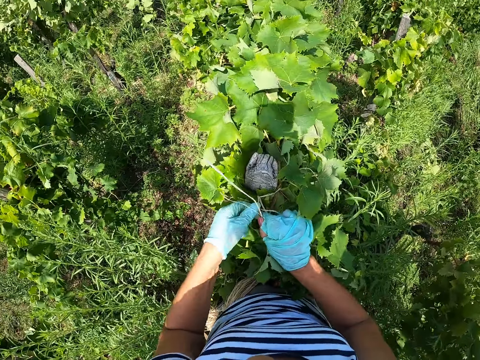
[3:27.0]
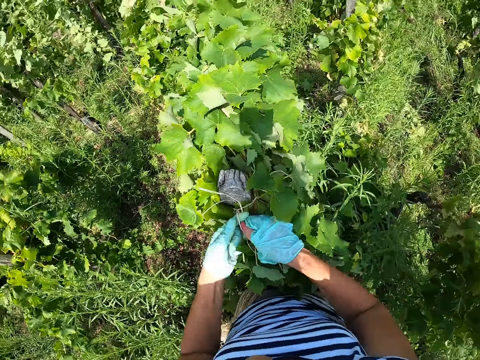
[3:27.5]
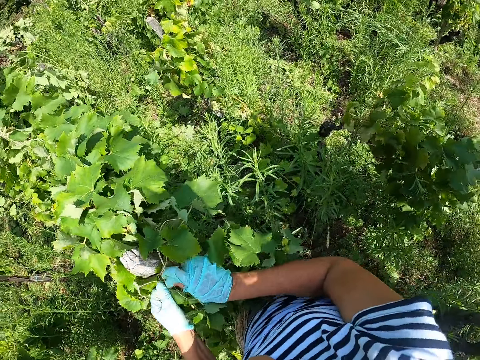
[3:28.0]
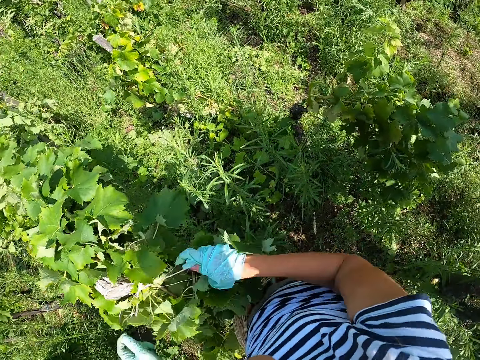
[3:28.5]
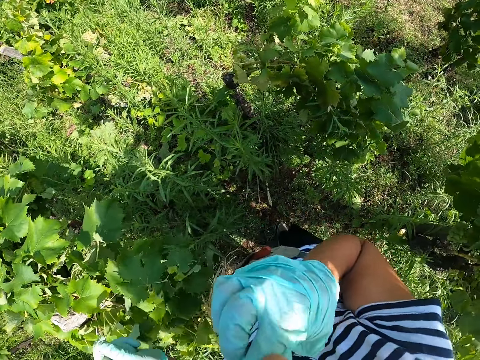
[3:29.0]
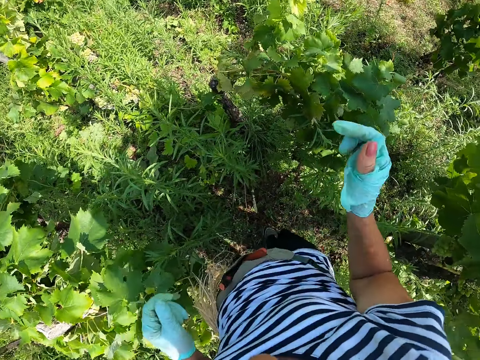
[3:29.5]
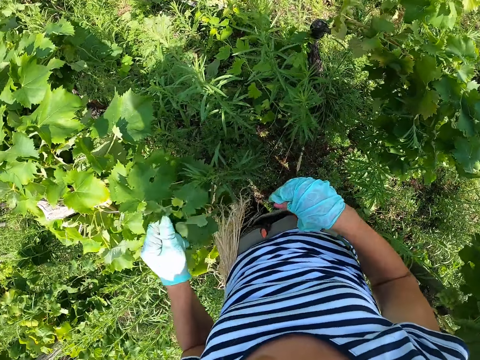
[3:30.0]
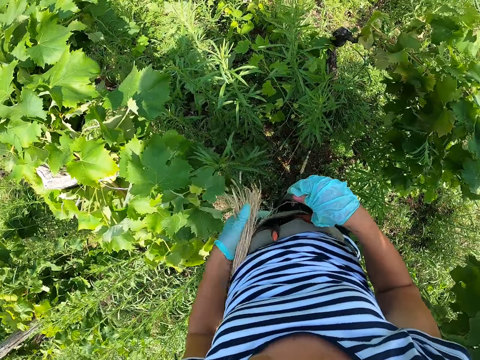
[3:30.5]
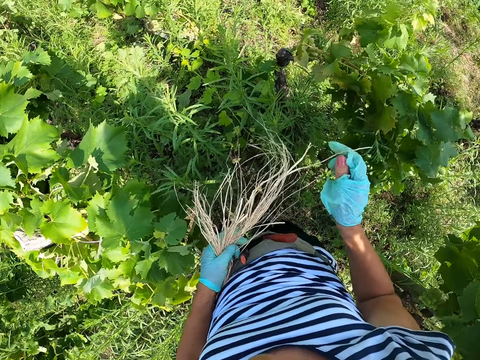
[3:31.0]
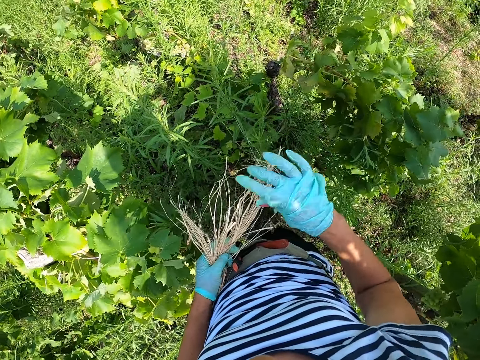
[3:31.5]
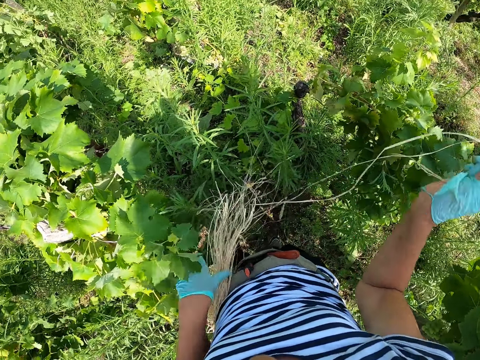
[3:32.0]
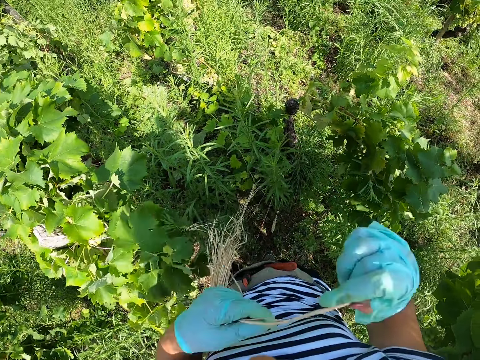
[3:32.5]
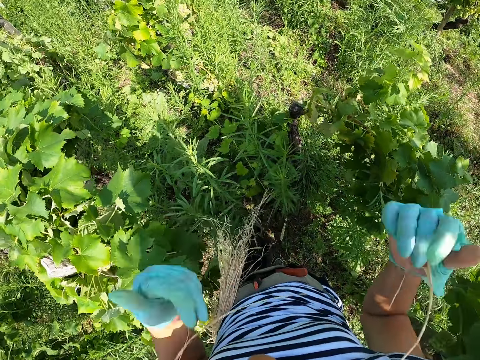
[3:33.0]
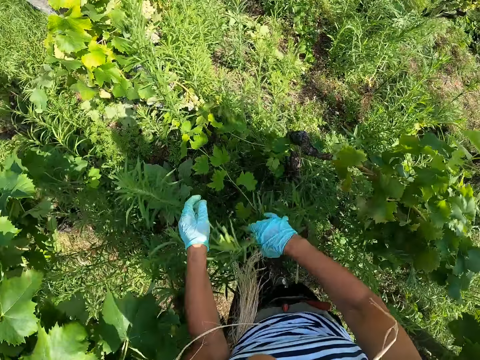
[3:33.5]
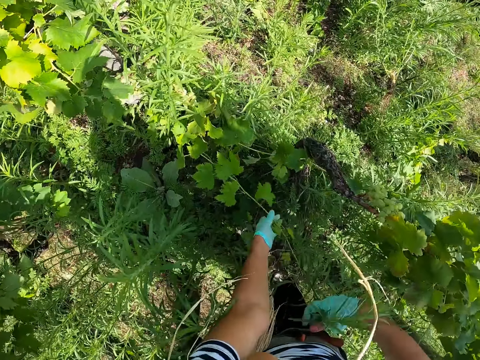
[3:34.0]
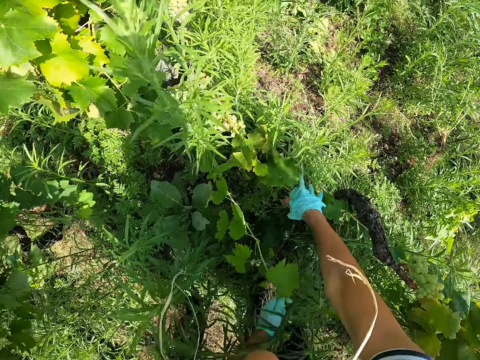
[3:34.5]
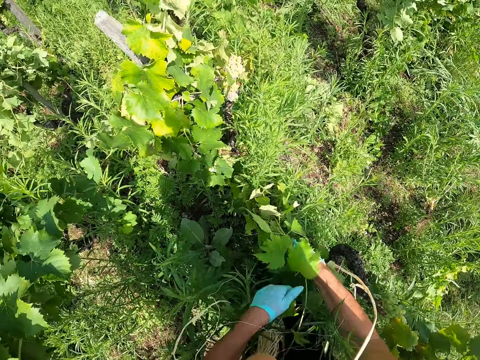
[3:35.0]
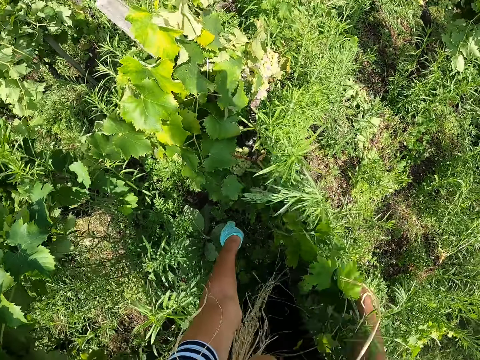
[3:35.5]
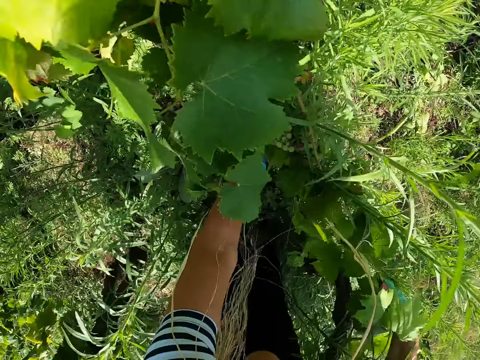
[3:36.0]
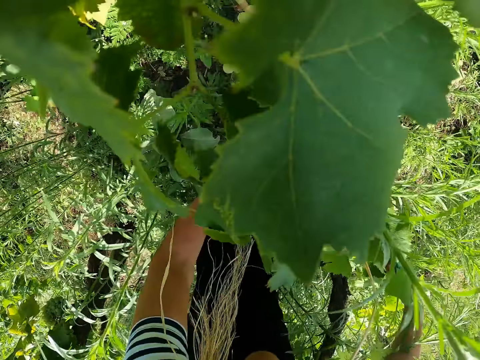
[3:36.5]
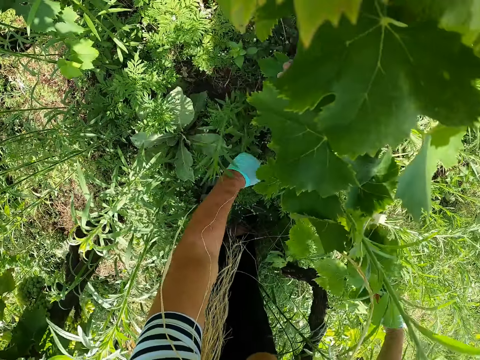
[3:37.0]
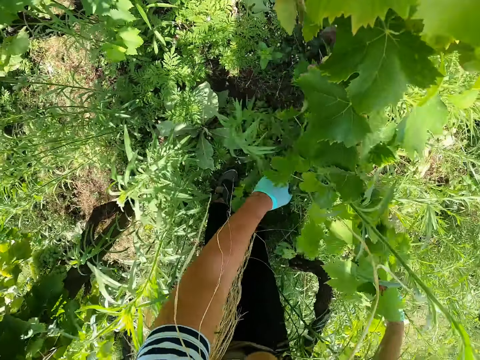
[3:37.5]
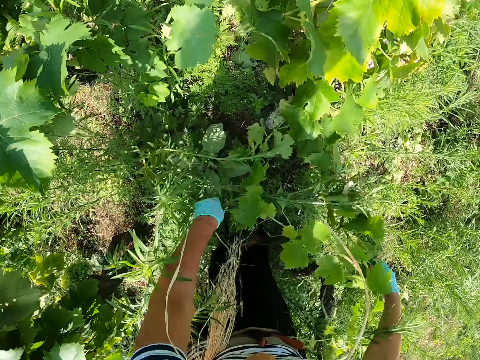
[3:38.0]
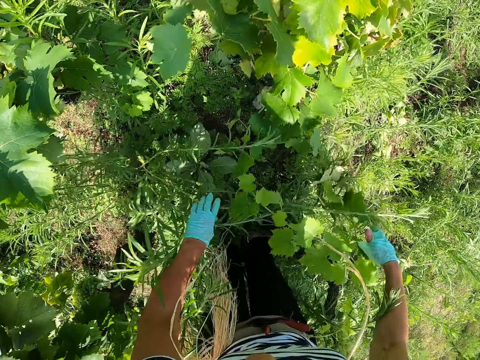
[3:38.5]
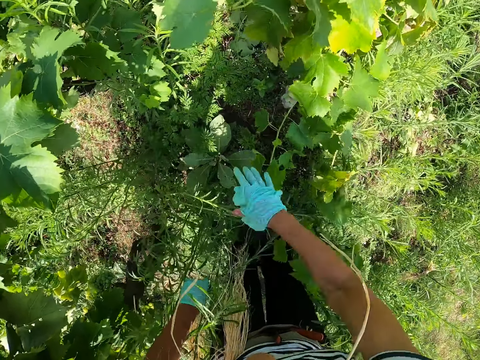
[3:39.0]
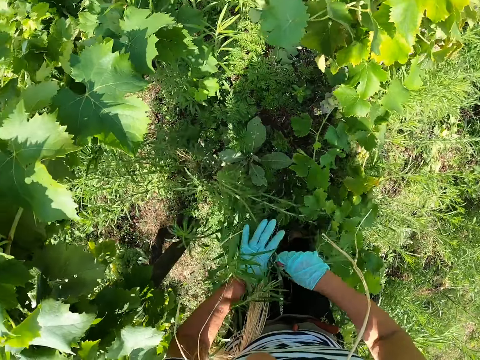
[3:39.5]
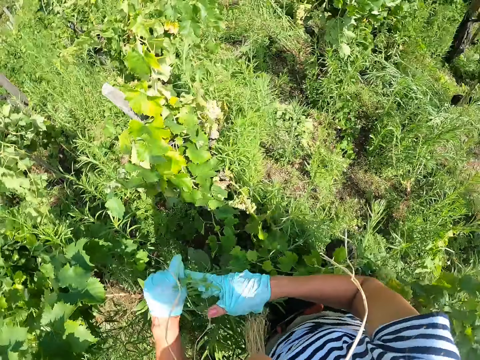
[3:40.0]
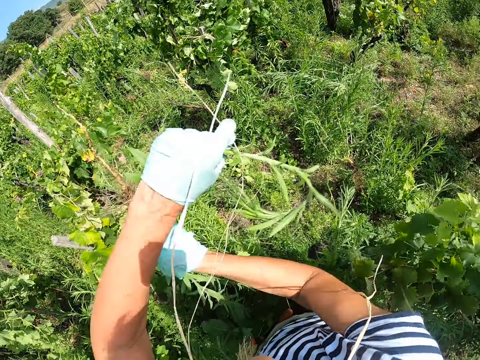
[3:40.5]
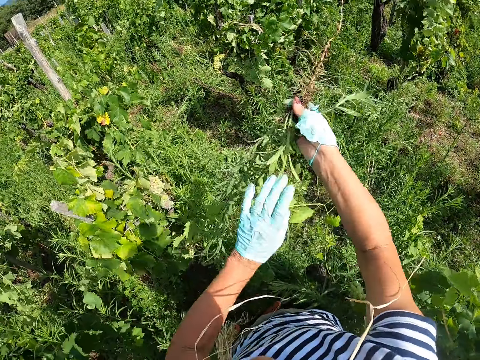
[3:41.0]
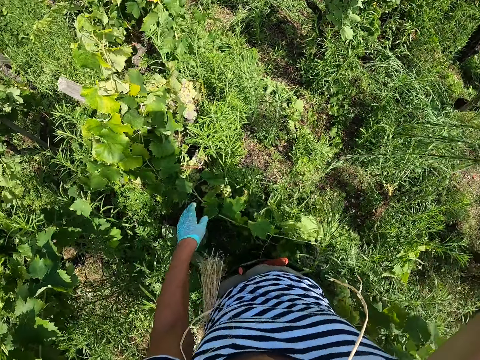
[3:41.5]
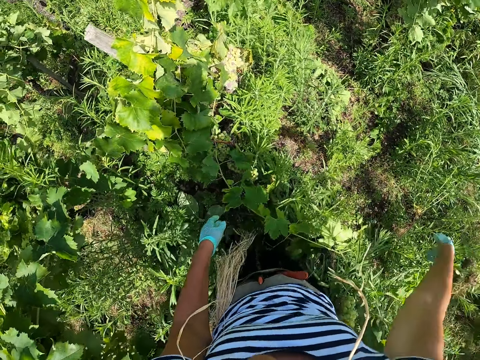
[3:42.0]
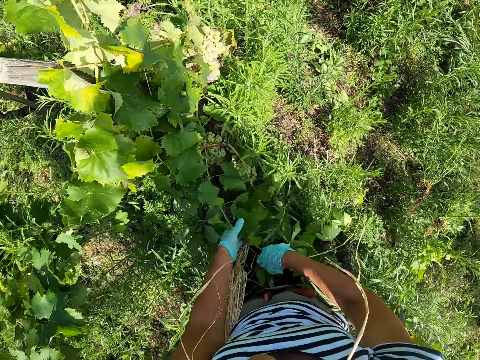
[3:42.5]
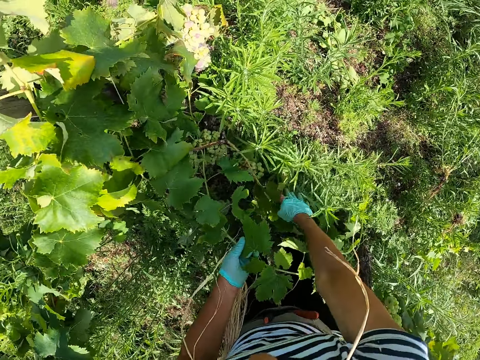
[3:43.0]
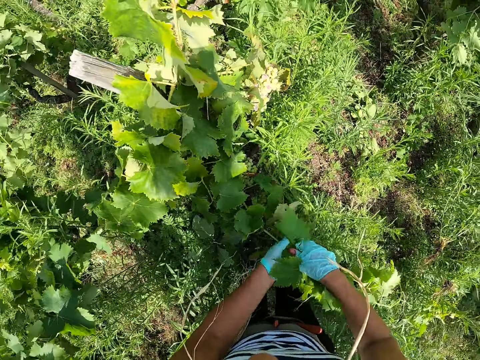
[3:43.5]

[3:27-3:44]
The camera wearer moves their hands off the plant. They remove something from the mouth using the right hand. They hold staking strings on their waist with the left hand. They pick some strings from a bunch of ropes on their hip with the right hand. They lift up the strings to the mouth and bite the strings in the mouth. They stretch their hands down towards some weeds and pick the weeds. They uproot the weeds from the floor. They lift the weeds and drop the weeds to the other side. They gather together grape plant leaves with both hands.

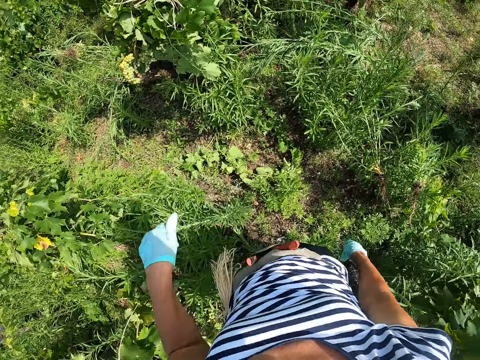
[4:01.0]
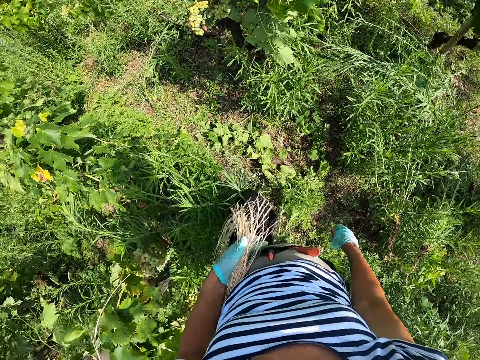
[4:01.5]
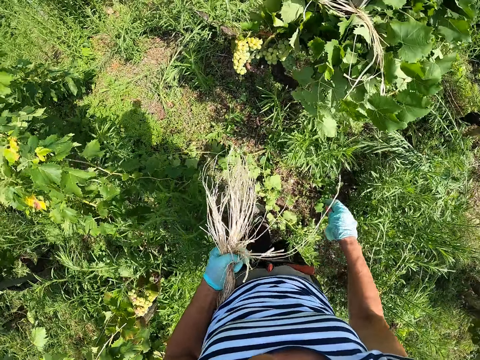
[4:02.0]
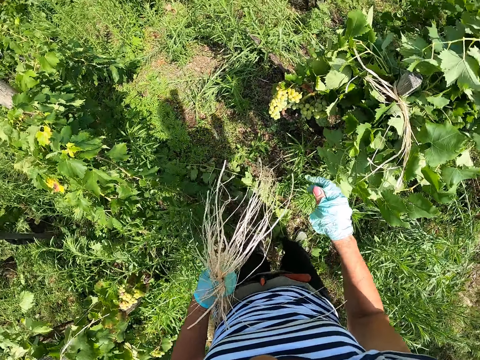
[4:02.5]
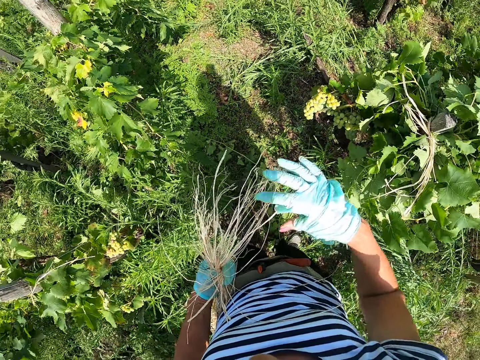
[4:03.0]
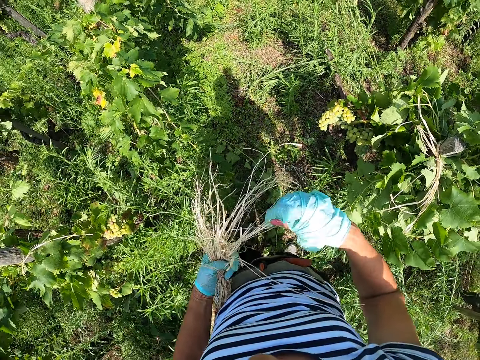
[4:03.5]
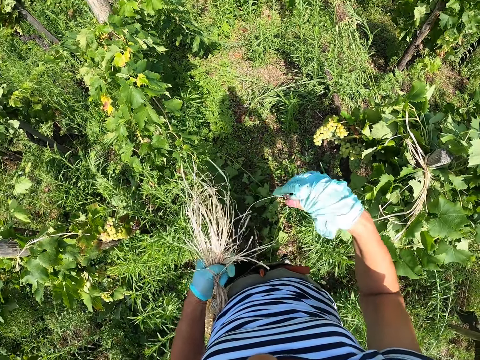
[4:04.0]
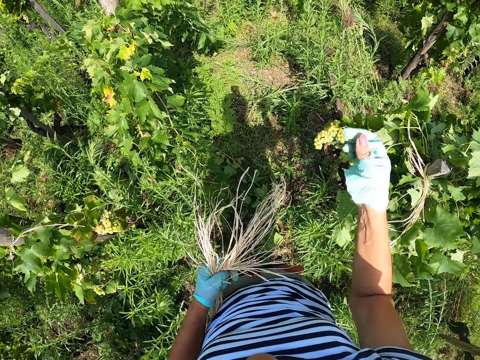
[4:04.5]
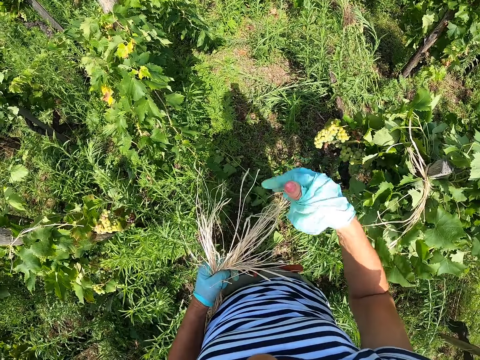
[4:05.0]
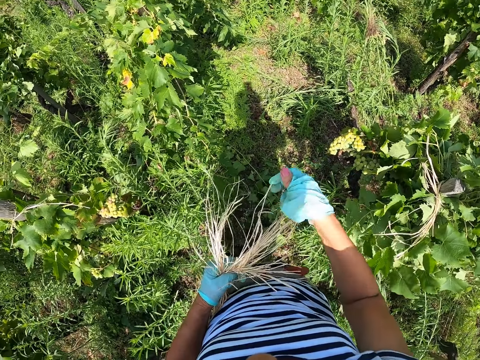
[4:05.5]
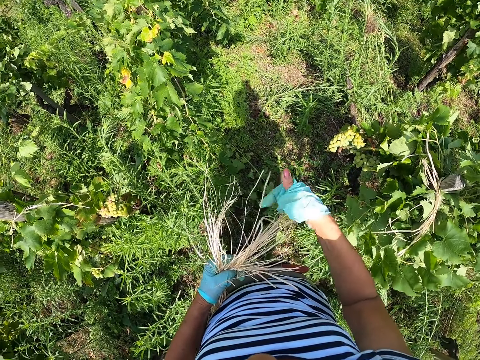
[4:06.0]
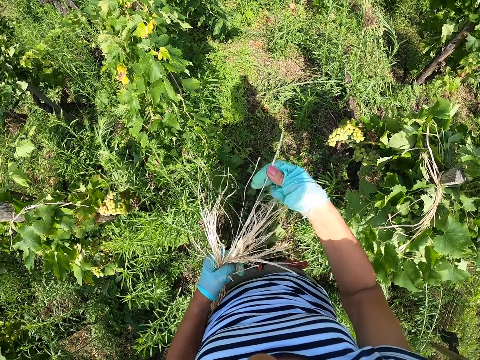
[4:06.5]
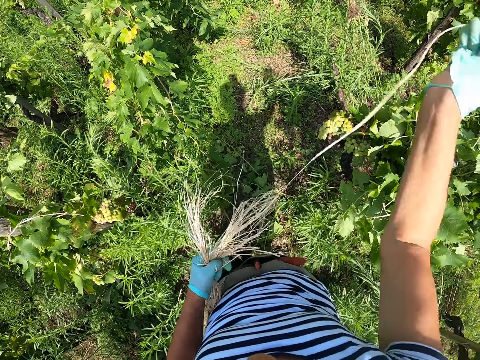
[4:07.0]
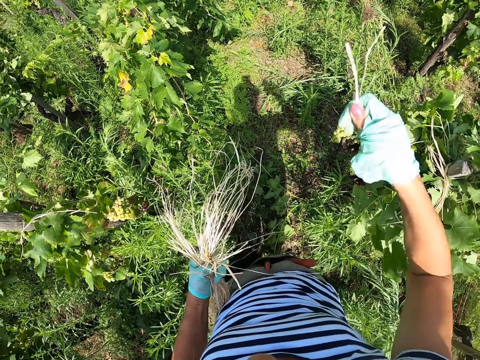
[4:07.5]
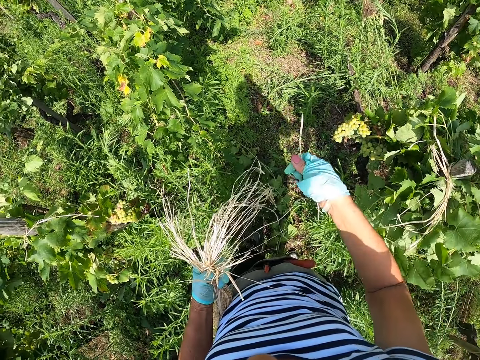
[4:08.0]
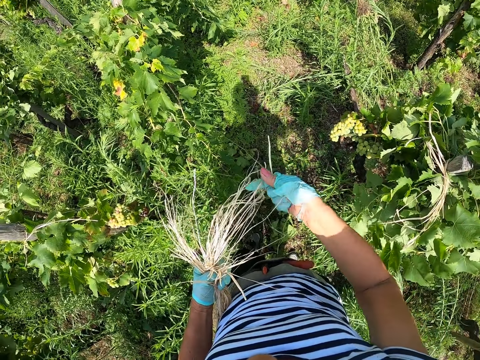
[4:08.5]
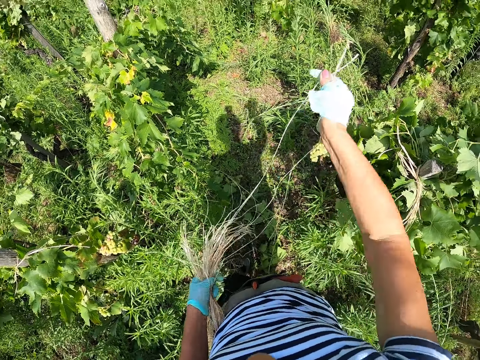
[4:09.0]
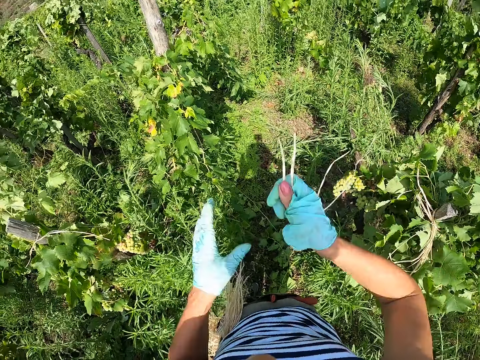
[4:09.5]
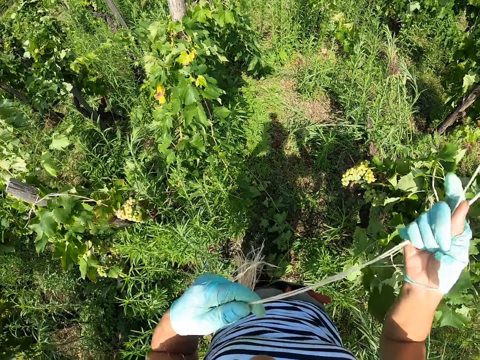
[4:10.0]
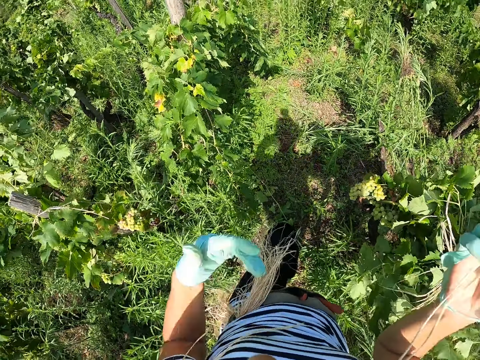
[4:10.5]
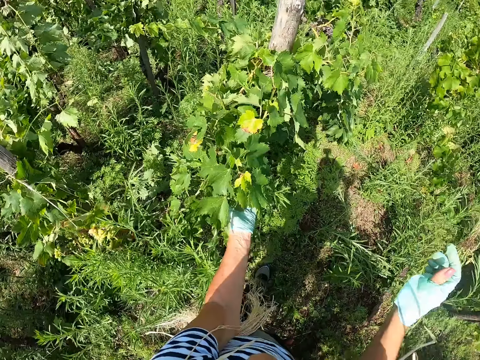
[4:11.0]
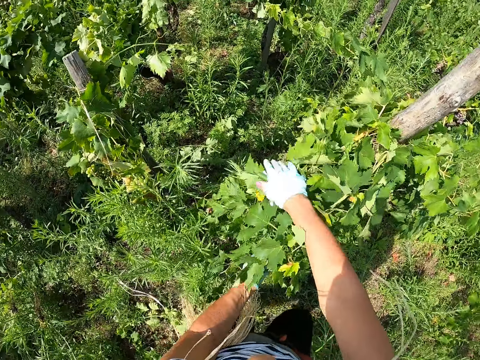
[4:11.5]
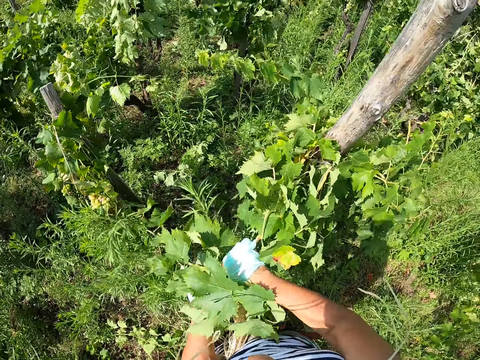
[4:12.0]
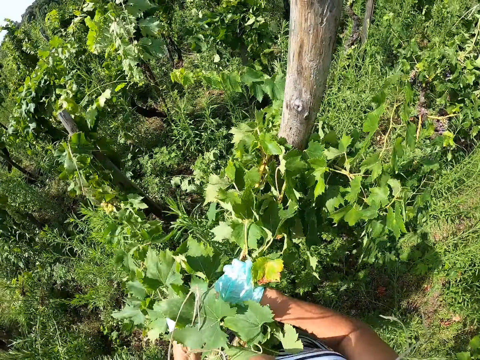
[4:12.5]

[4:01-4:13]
The camera wearer drops a hand from the mouth. They hold staking strings on their waist with the left hand, walk towards another grape plant, and stand near the grape plant. They pick strings with the right hand. They pull out rope from a bunch of ropes on their hip. They pull out another rope from the bunch of ropes on their hip. They lift the strings up to the mouth with both hands, bite the strings in the mouth, and stretch their hands towards the grape plant. They gather together the plant leaves.
